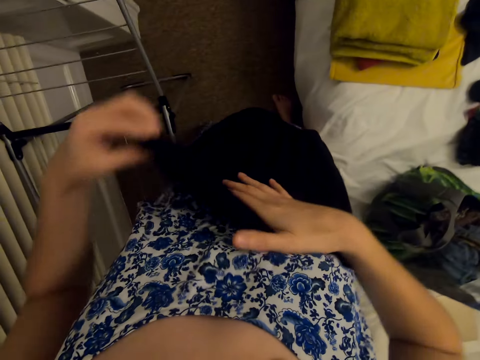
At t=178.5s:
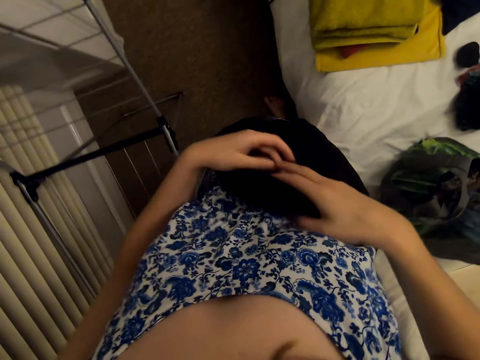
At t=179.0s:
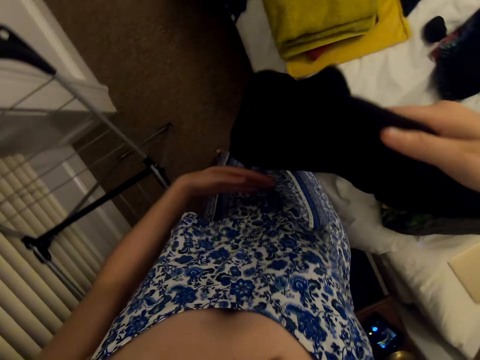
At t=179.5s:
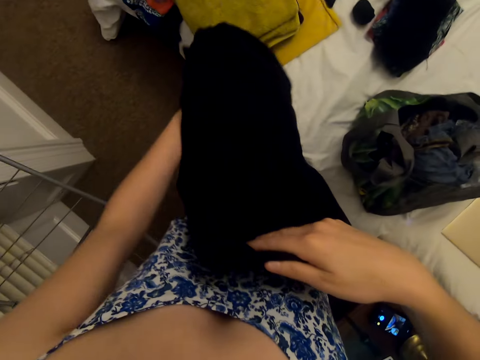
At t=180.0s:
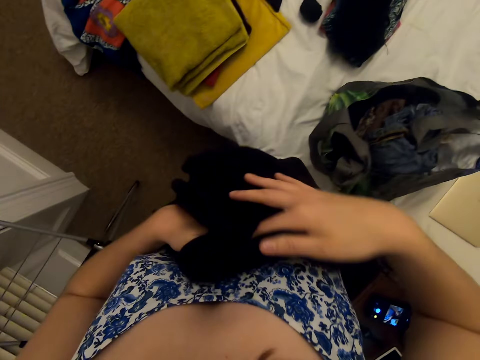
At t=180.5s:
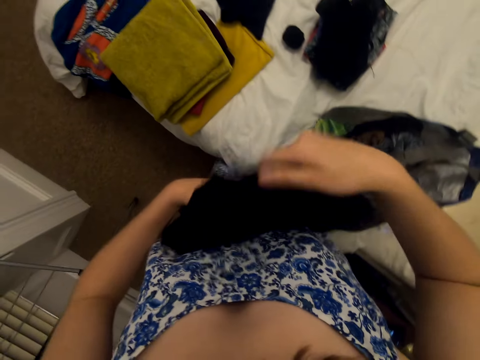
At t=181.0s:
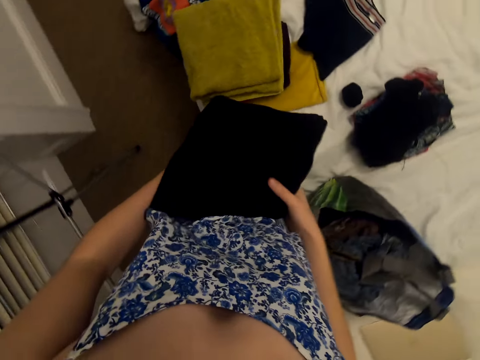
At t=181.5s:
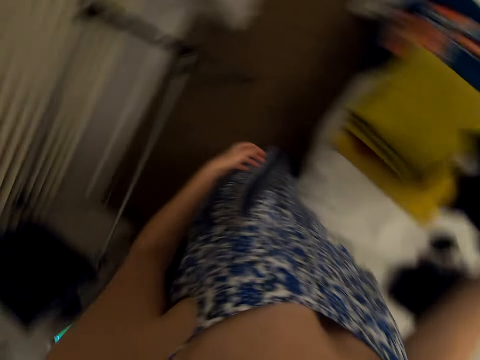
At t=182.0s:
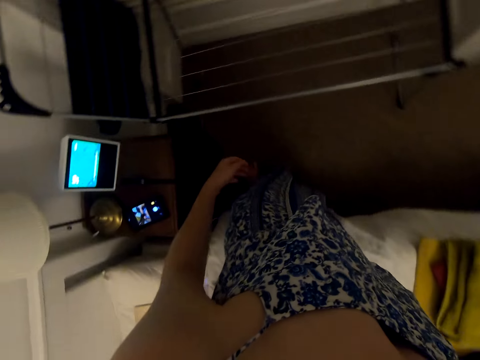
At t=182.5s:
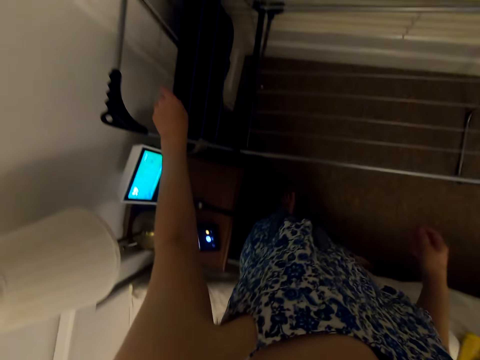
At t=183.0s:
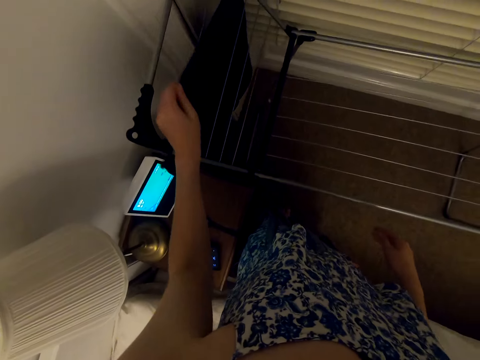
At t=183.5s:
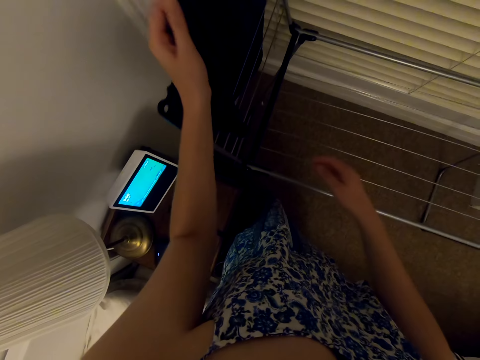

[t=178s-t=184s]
The camera wearer puts the trouser on the bed. They pick a shirt from the rack.

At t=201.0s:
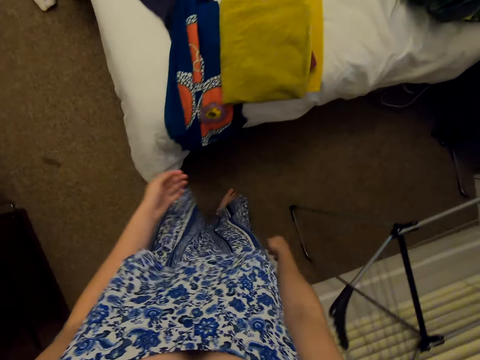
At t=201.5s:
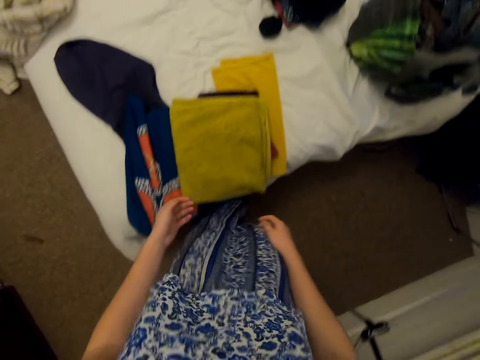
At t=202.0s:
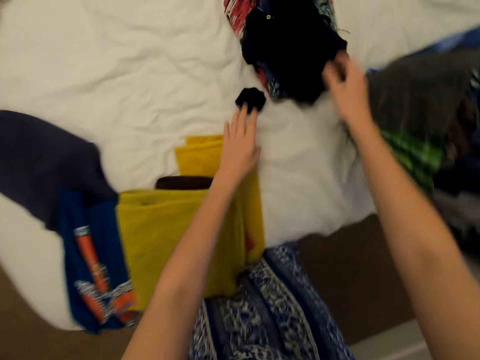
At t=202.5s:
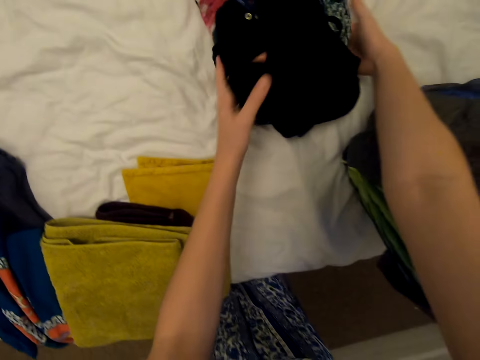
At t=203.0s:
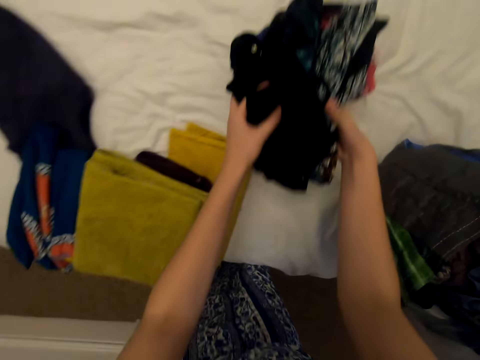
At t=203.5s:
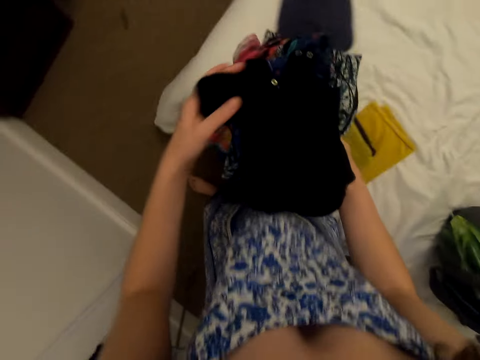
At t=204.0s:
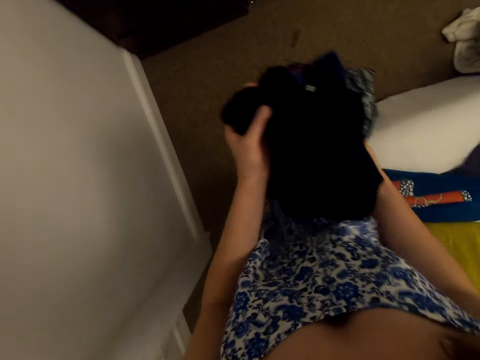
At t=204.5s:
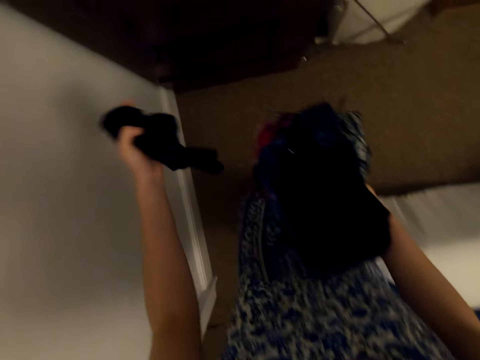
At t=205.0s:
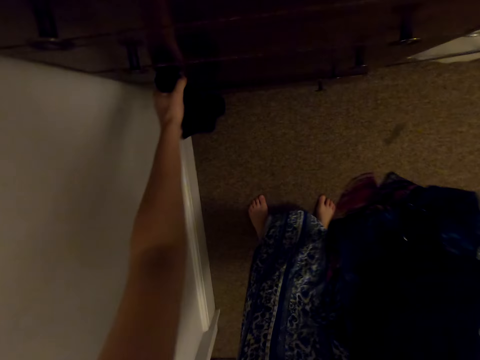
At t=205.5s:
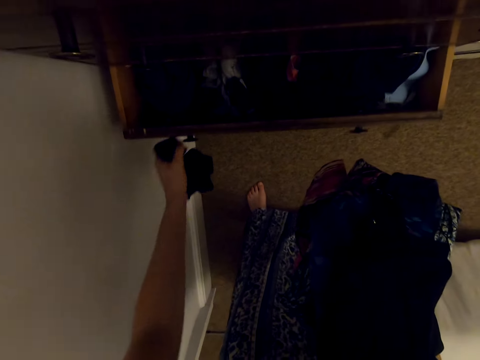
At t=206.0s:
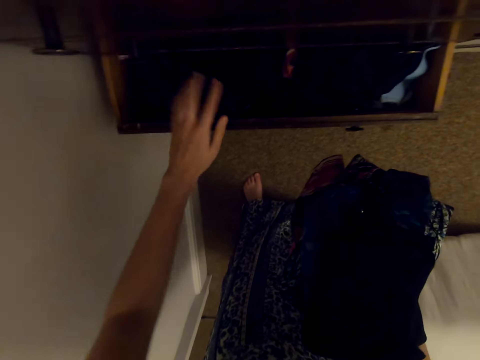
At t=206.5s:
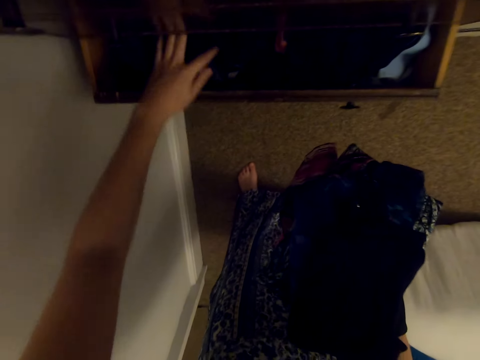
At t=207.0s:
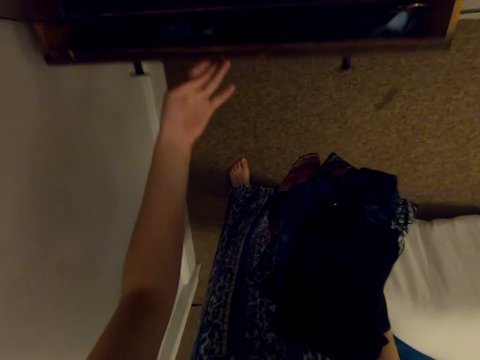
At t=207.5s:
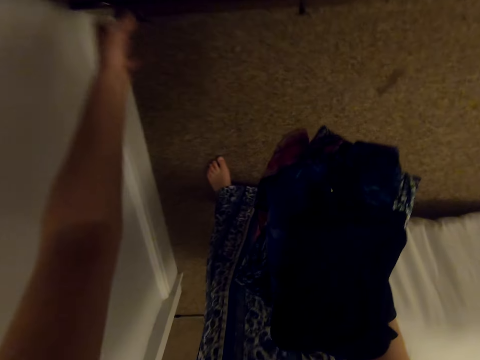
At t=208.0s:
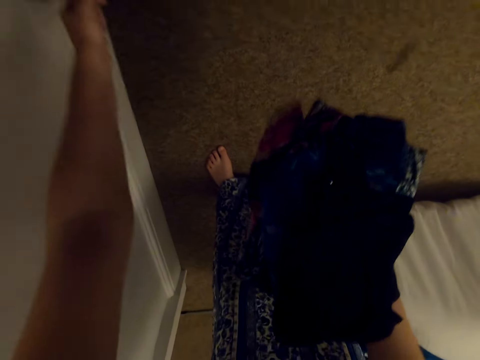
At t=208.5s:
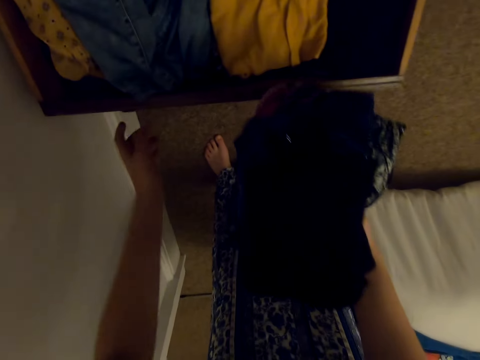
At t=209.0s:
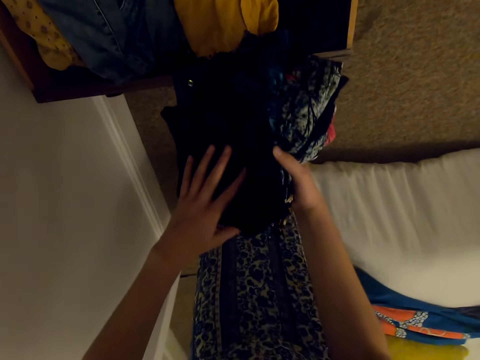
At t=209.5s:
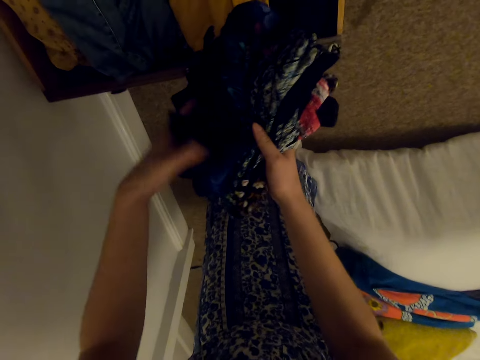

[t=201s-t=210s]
The camera wearer carries the clothes. They pick the other clothes from the bed. They open the wardrobe. They pull the drawer. They put the socks in the drawer. They arrange the clothes in the wardrobe. They push the drawer back. They pull another drawer.

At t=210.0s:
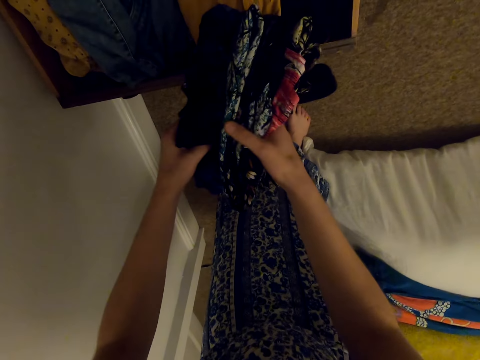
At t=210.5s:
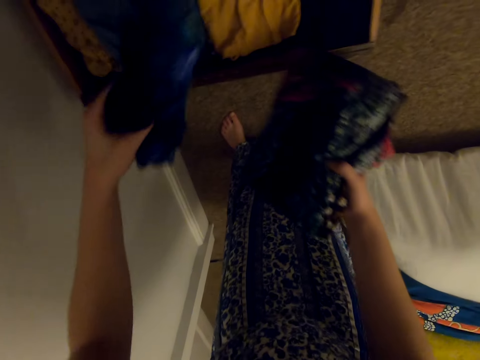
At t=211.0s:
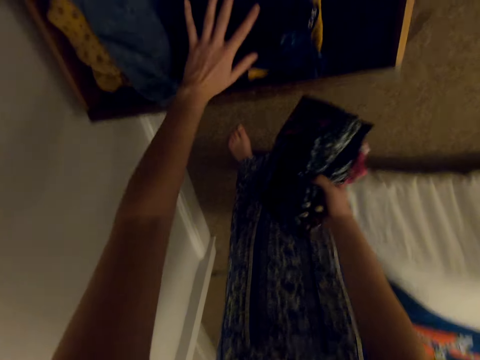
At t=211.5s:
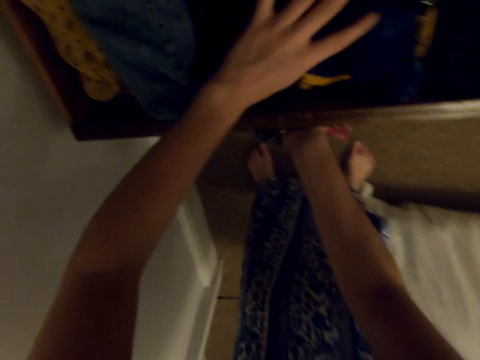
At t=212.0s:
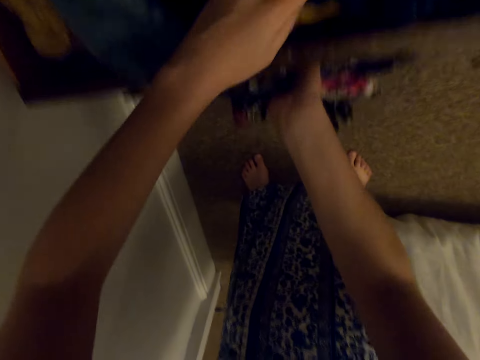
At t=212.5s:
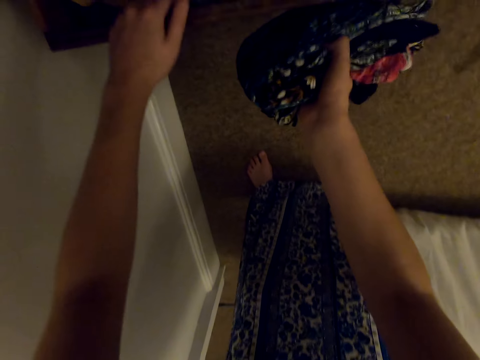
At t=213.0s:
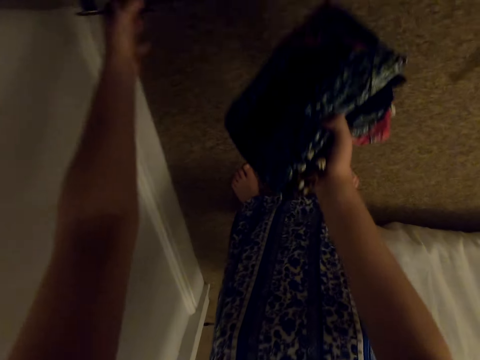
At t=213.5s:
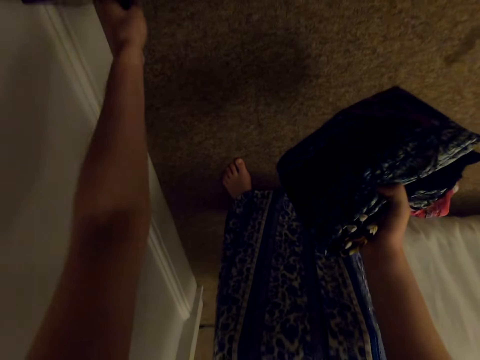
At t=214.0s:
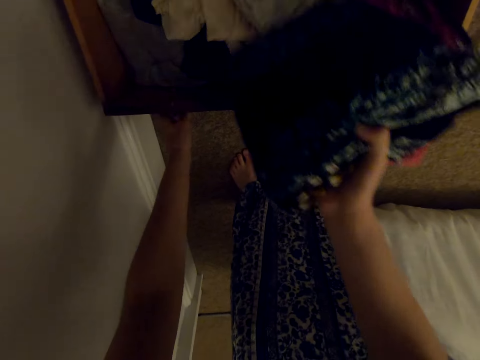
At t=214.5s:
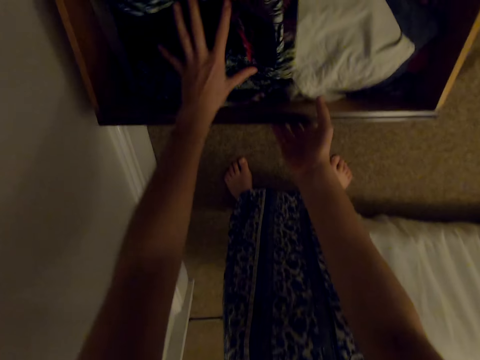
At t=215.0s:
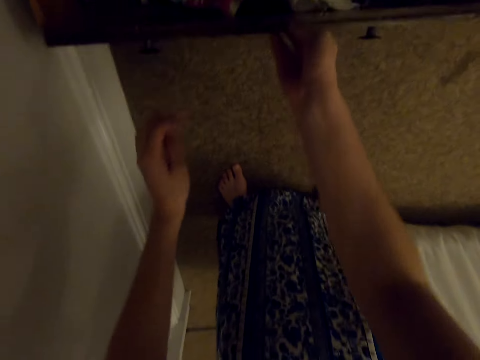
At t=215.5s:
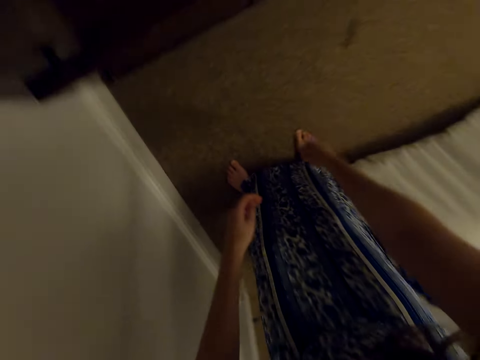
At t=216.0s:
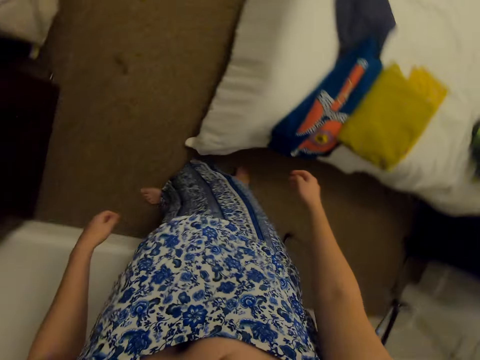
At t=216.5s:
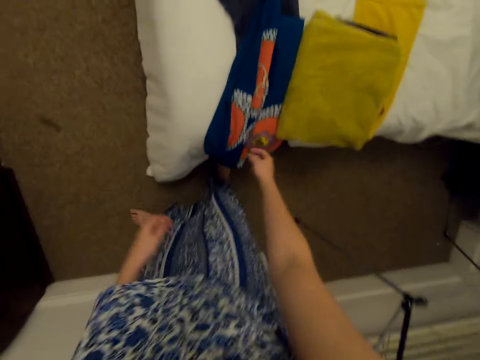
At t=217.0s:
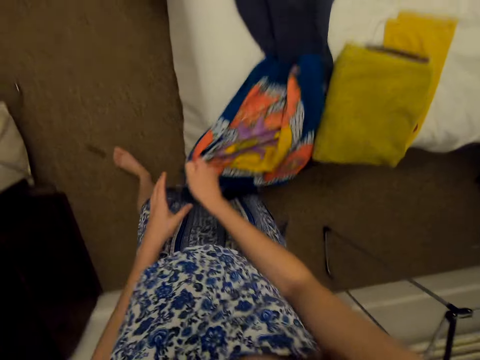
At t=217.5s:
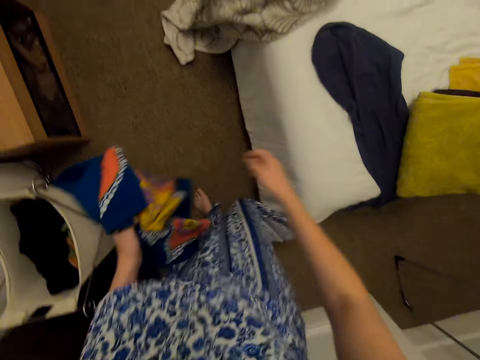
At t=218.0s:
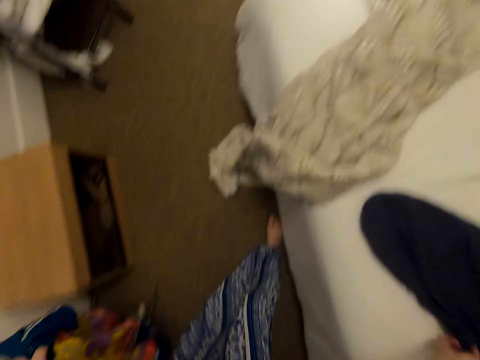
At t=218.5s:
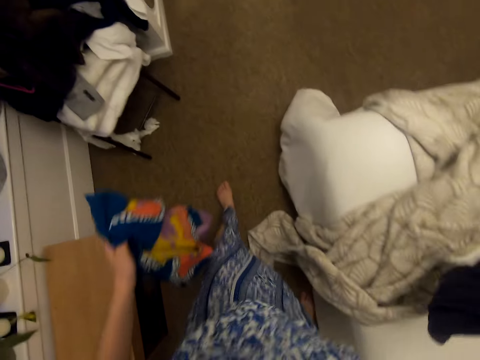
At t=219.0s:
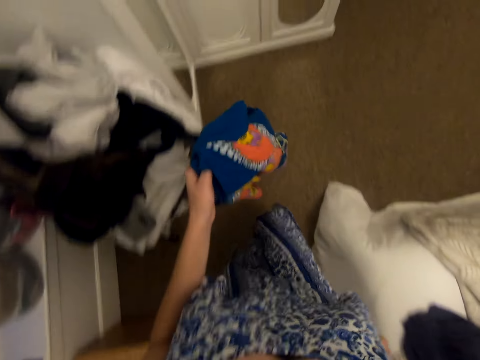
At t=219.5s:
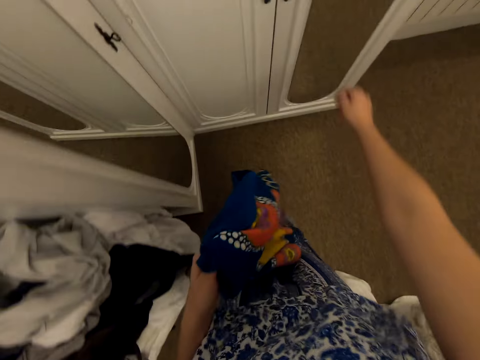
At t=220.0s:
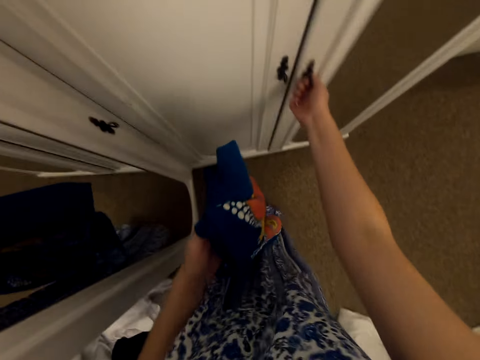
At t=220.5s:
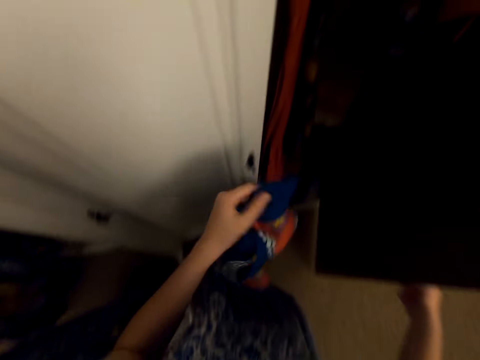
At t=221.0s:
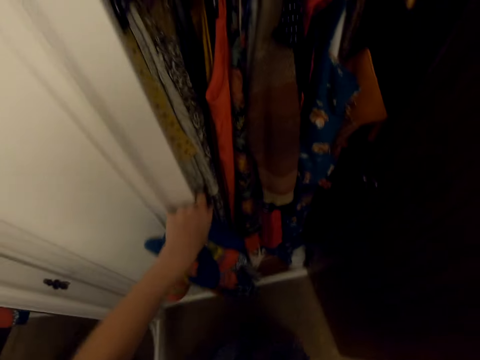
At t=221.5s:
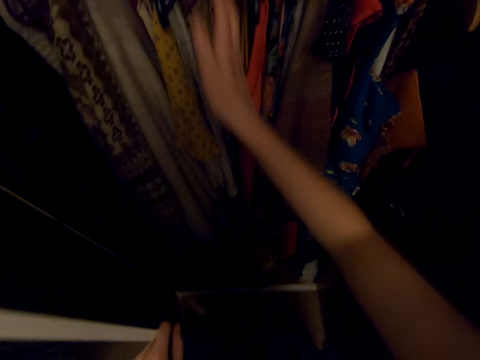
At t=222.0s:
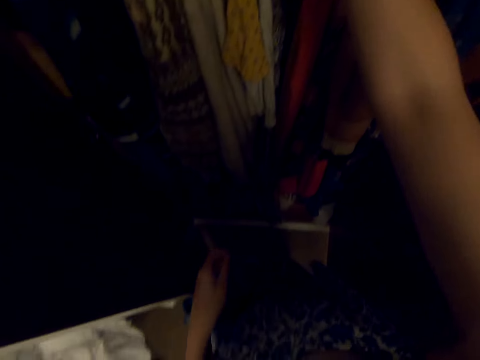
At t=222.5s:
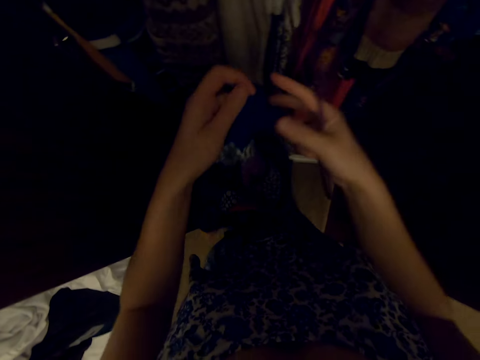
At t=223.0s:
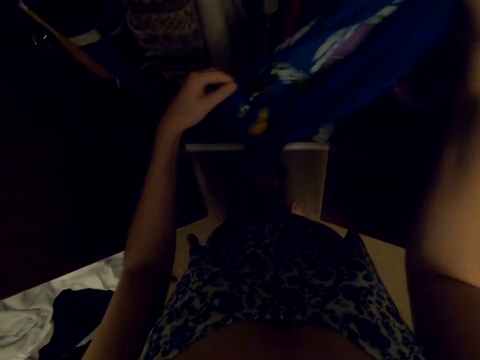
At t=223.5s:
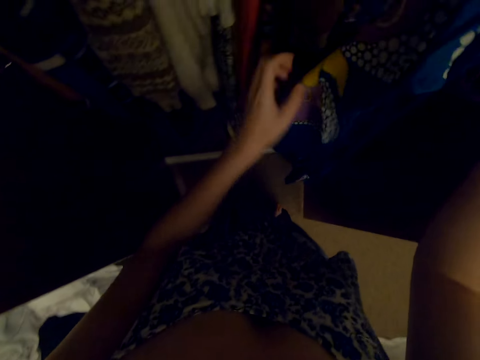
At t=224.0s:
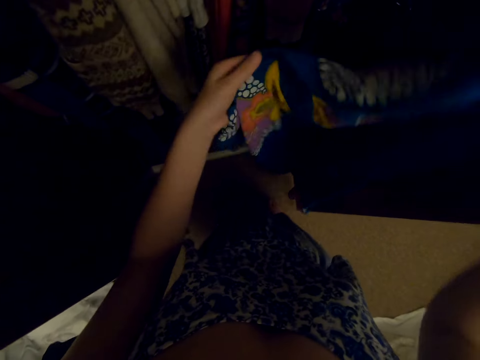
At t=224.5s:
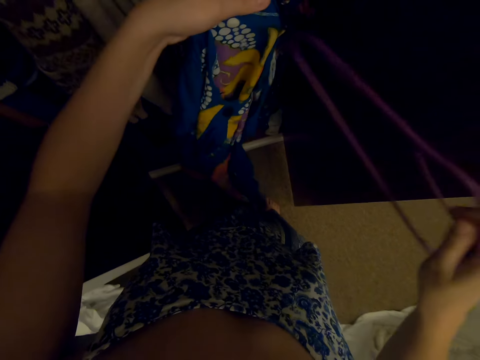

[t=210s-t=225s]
The camera wearer puts clothes in the drawer. They push the drawer. They pull another drawer. They put clothes in the drawer. They close the wardrobe. They push back the drawer. They walk around the house. They pick a blouse from the bed. They head to the wardrobe. They walk around the house. They open the wardrobe. They pick a hanger. They hang the clothes.
